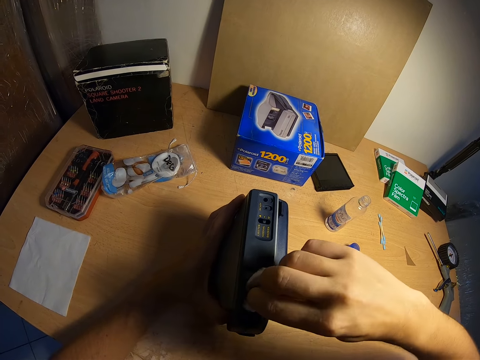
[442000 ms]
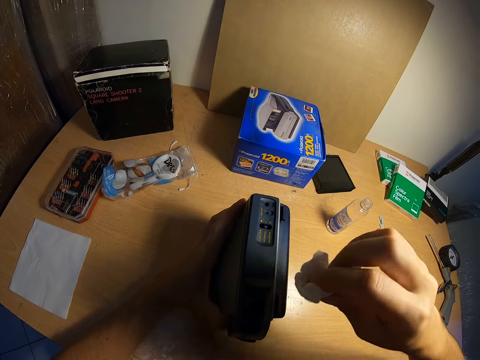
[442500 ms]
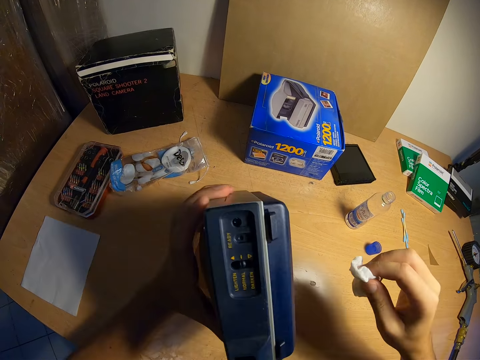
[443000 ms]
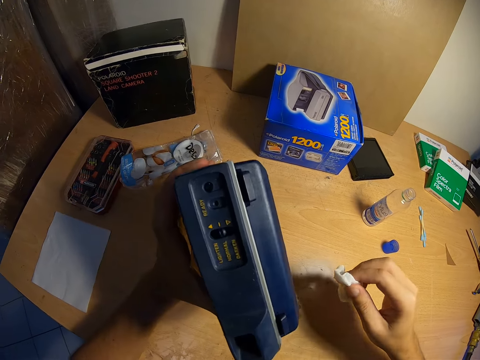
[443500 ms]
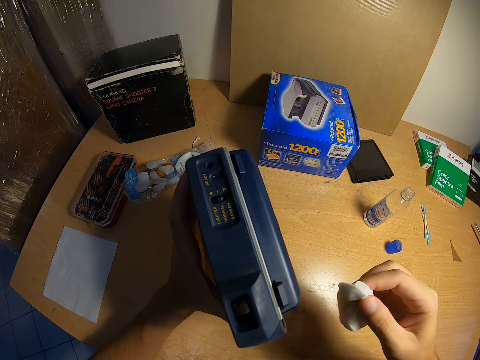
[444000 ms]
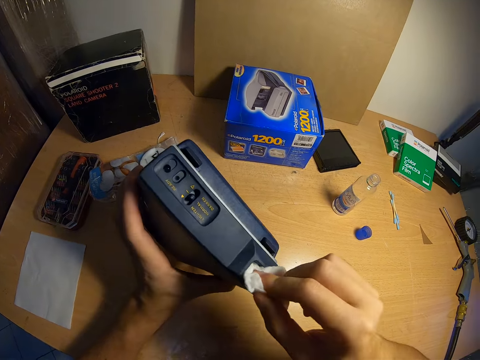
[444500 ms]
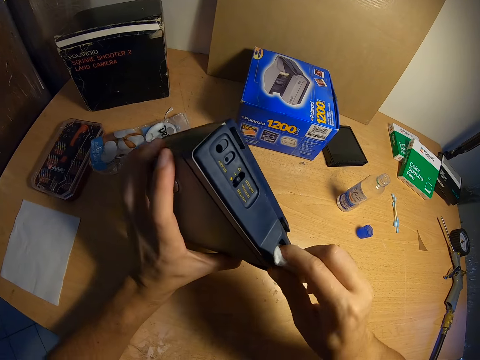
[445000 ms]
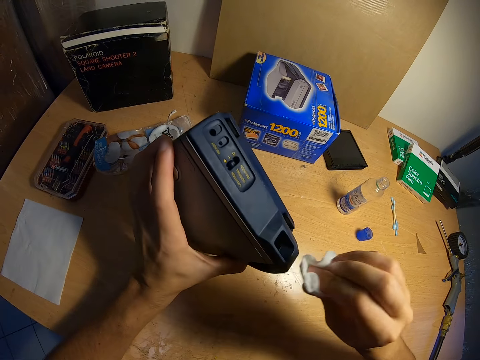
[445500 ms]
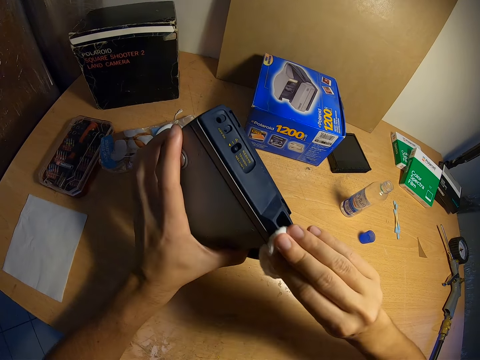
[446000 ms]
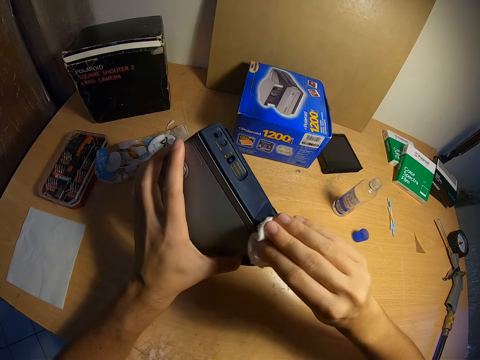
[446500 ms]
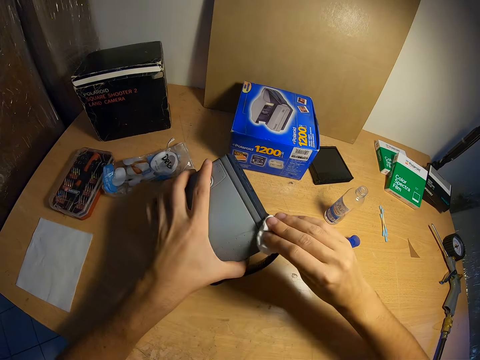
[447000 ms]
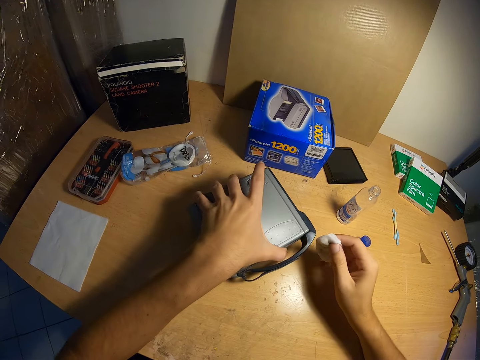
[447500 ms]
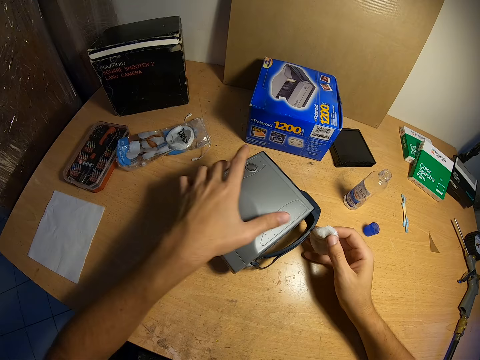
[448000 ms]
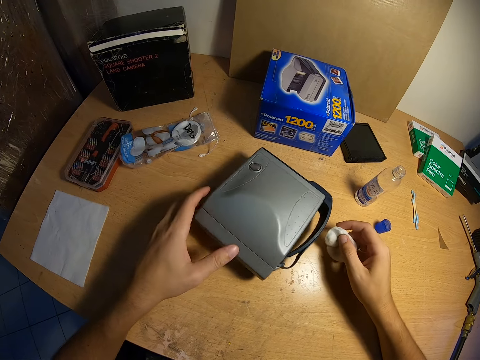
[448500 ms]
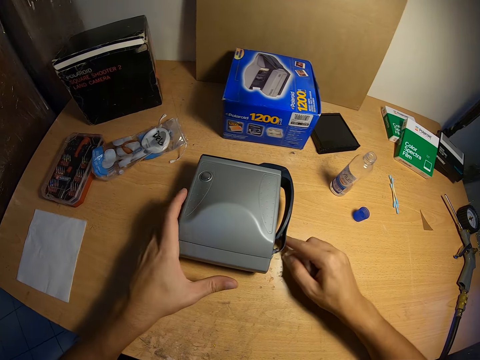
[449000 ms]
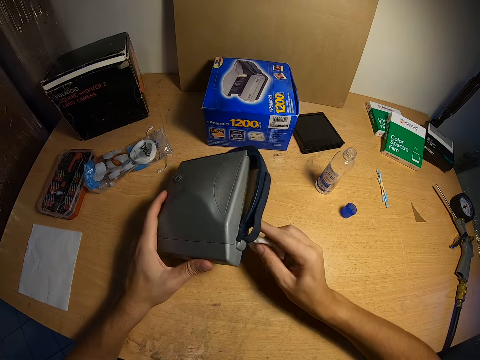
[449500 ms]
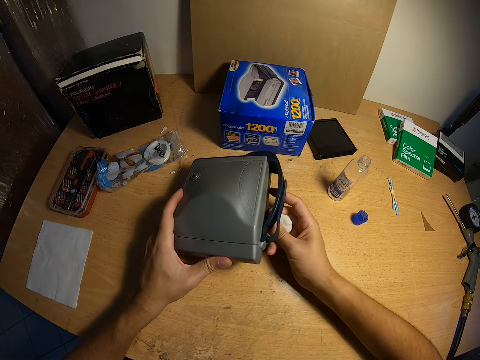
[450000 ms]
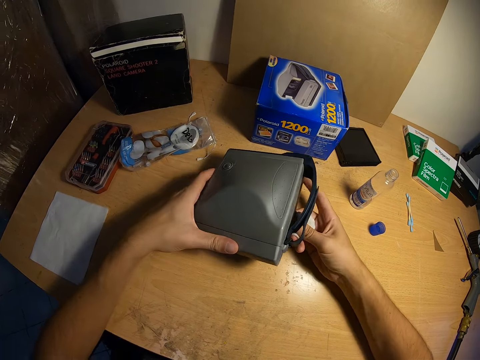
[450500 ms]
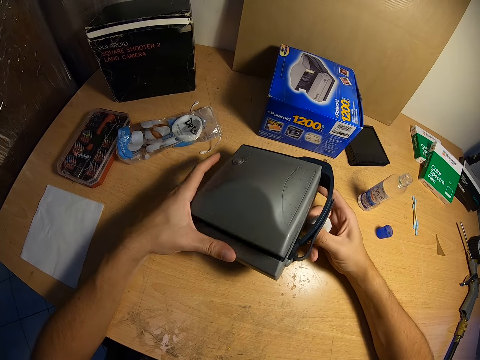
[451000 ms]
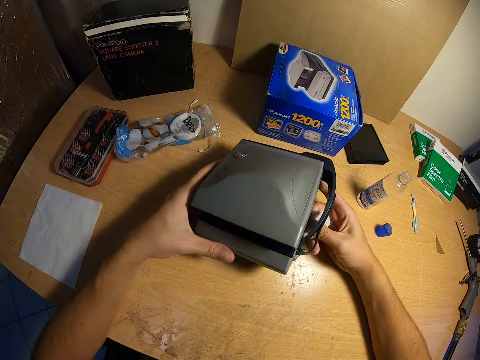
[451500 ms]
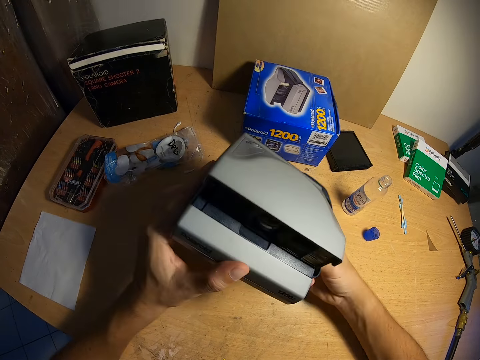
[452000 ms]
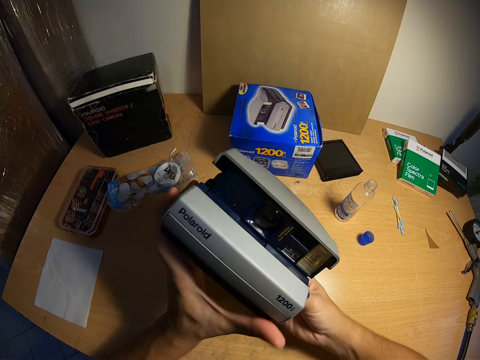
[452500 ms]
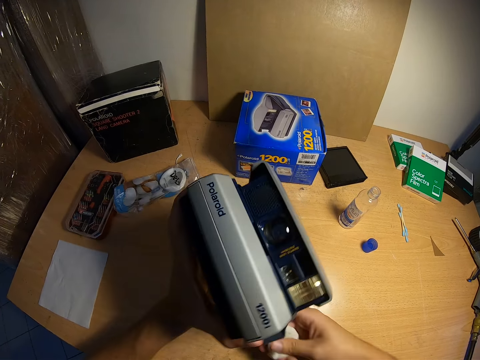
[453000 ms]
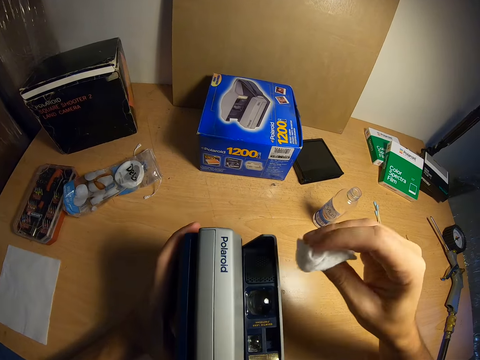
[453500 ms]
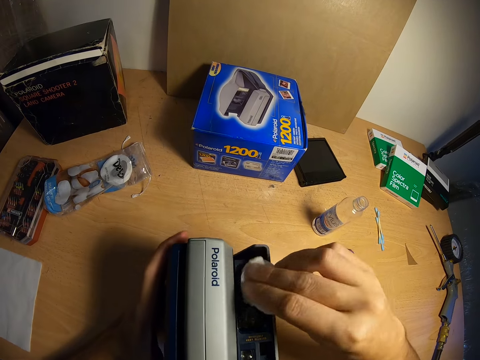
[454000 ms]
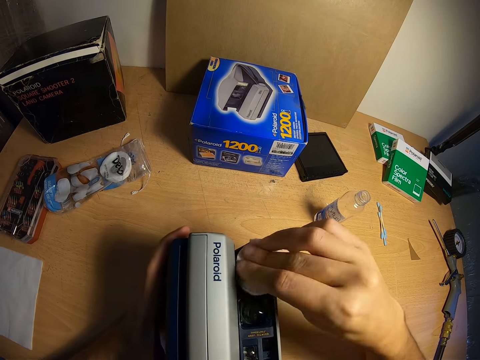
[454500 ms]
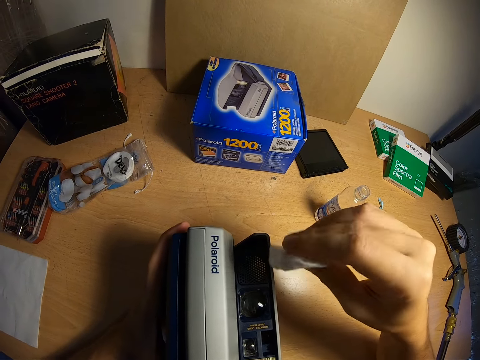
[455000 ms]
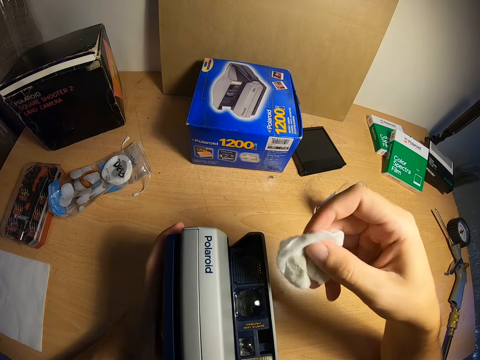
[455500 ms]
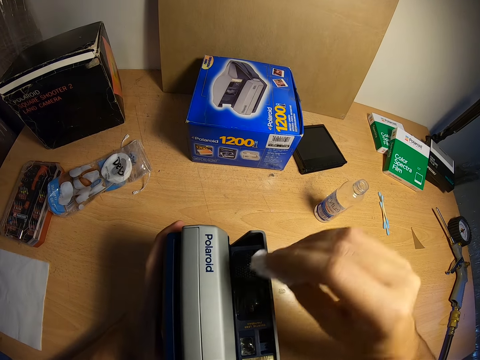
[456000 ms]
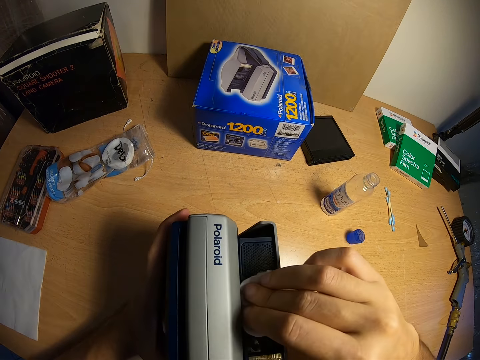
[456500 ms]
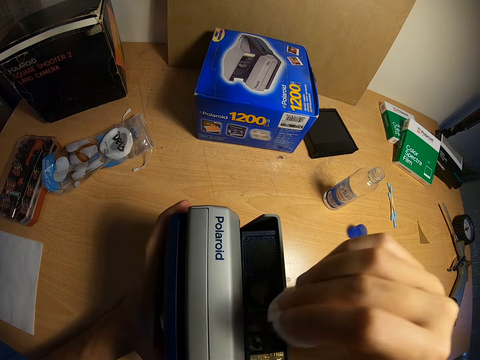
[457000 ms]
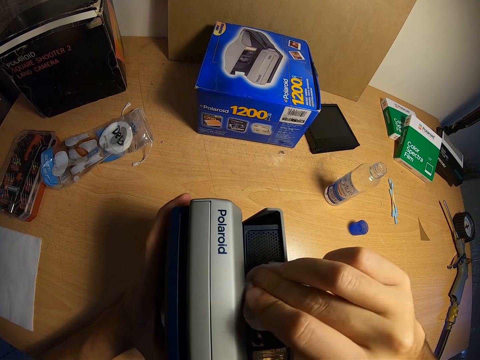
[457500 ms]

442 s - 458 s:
The camera wearer carries the polaroid camera. They clean the polaroid camera. They drop the polaroid camera on the table. They adjust the polaroid camera on the table. They raise the polaroid camera. They open the polaroid camera. They carry the polaroid camera. They clean the polaroid camera. They put the polaroid camera in an upright position on the table.

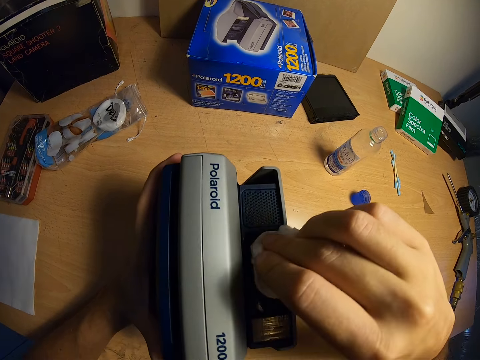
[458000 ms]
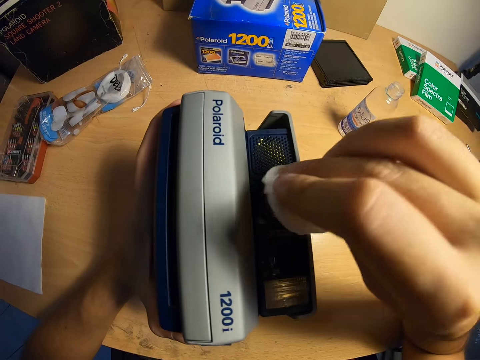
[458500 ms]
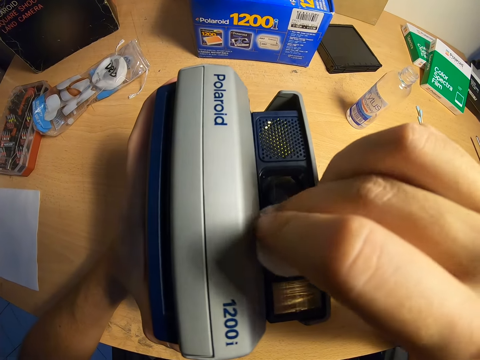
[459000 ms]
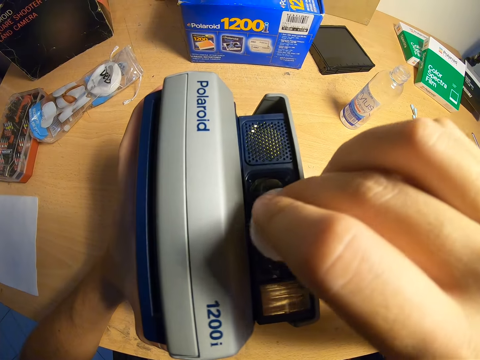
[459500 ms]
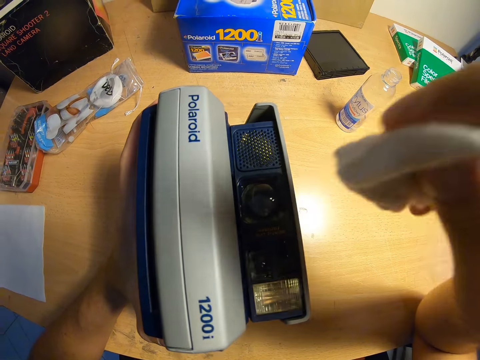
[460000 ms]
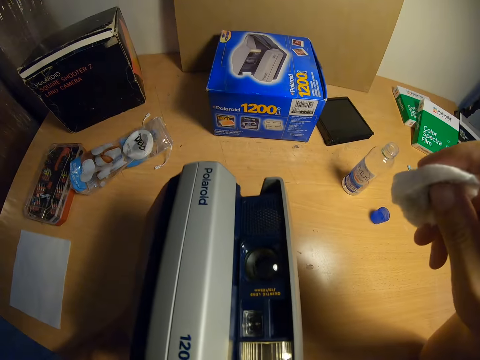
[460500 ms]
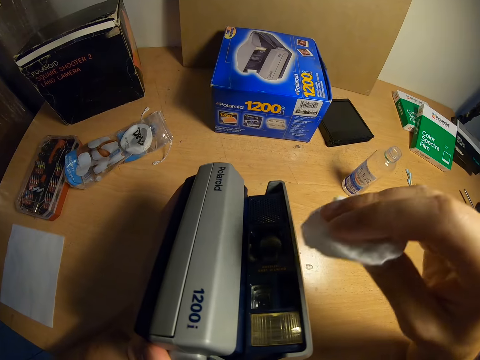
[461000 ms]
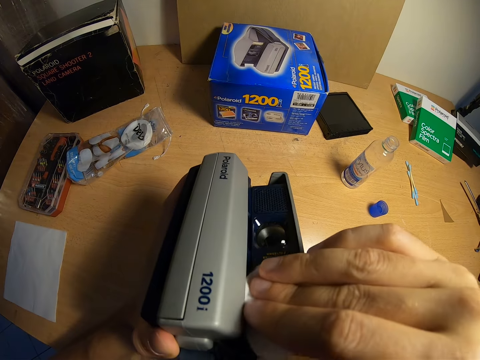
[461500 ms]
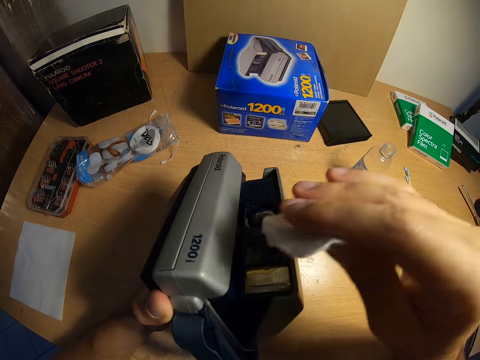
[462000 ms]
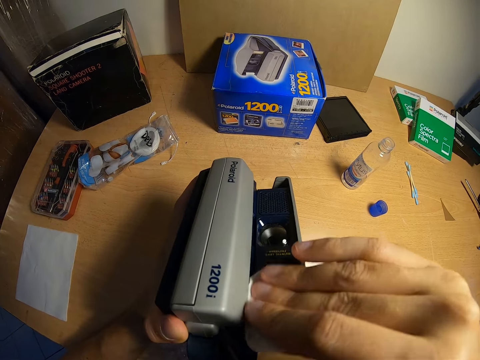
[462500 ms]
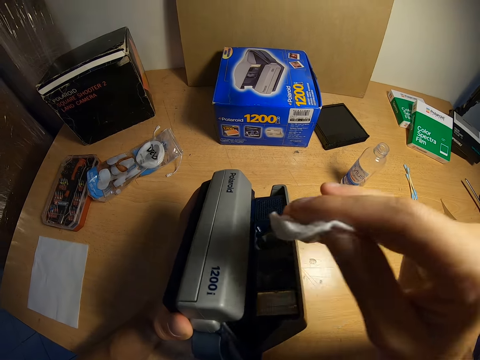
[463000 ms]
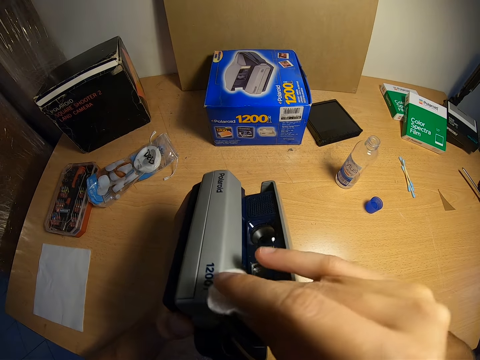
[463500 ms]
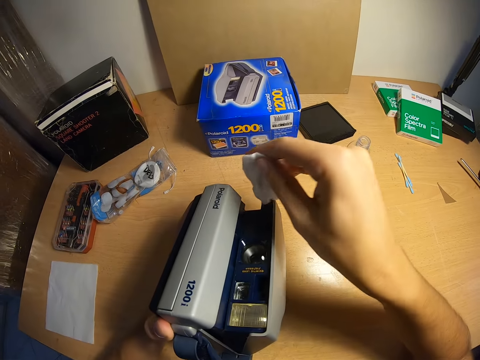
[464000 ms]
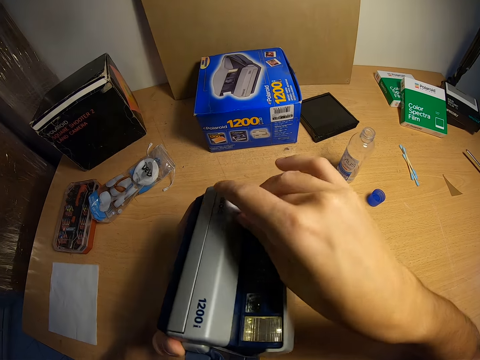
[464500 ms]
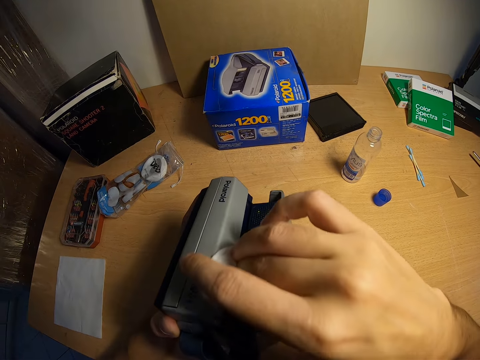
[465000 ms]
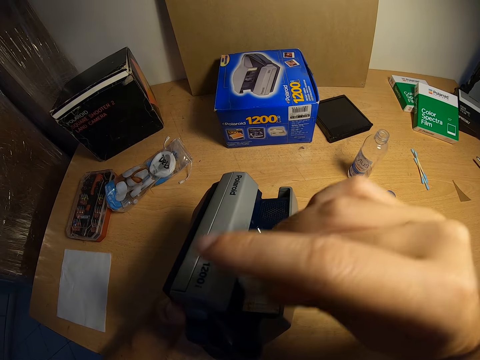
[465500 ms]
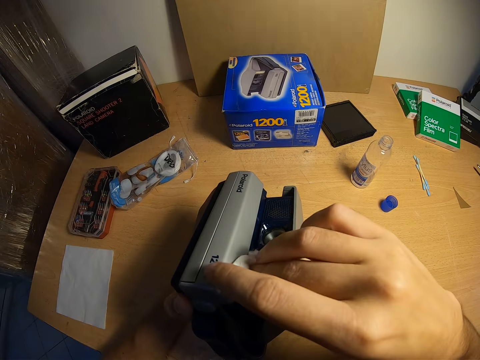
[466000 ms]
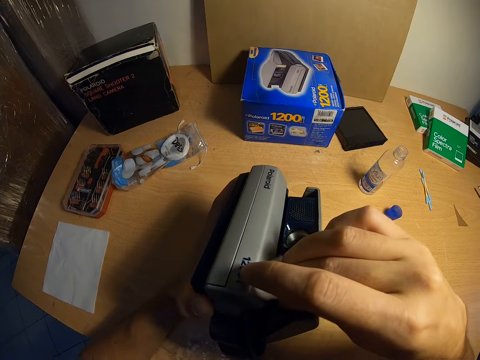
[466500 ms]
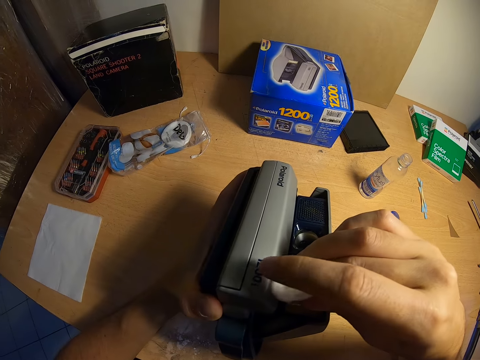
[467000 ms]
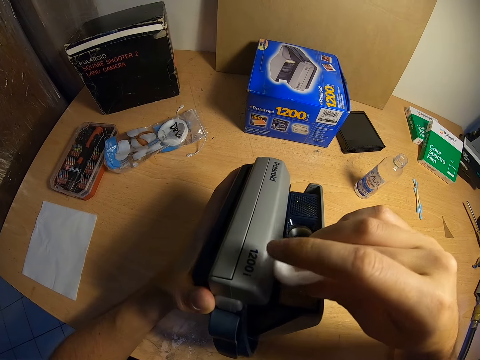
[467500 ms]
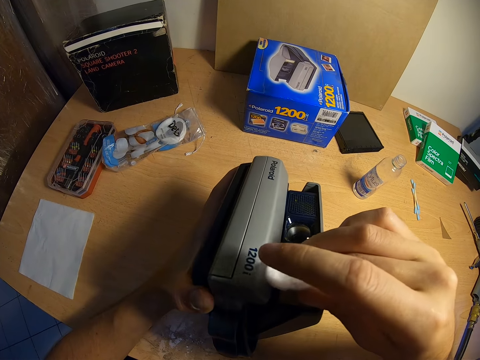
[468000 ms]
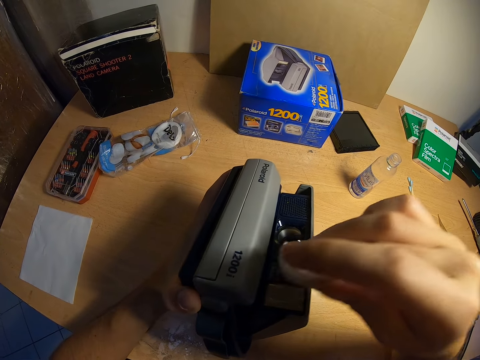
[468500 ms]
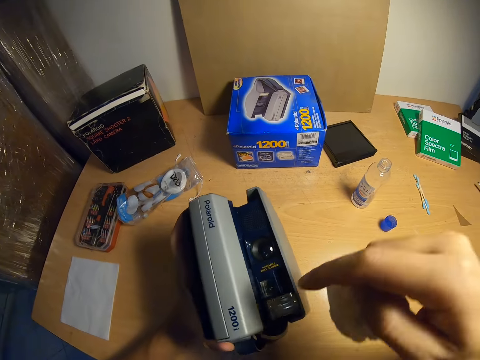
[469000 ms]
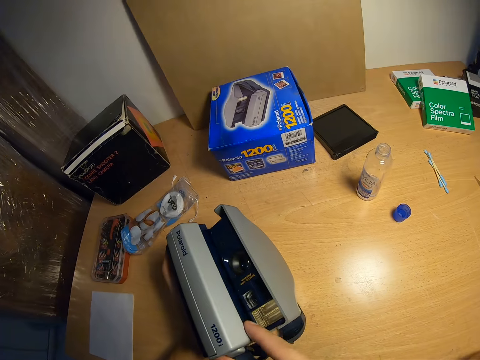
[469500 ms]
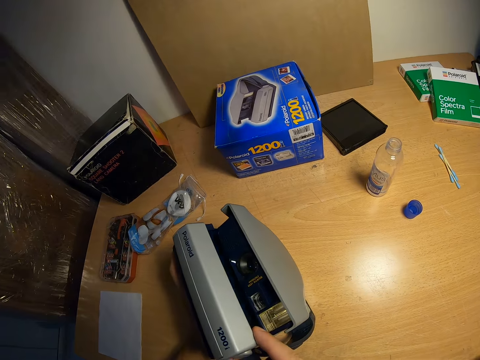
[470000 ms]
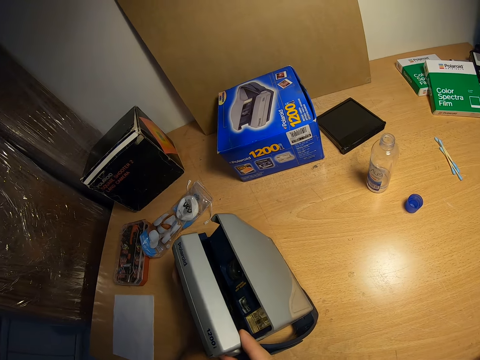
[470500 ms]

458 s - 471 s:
The camera wearer raises the polaroid camera. He puts the polaroid camera on the table. He touches the polaroid camera with his index finger.
